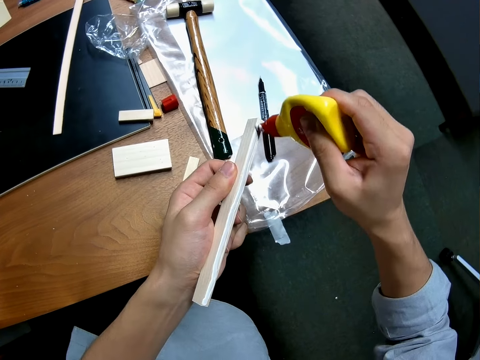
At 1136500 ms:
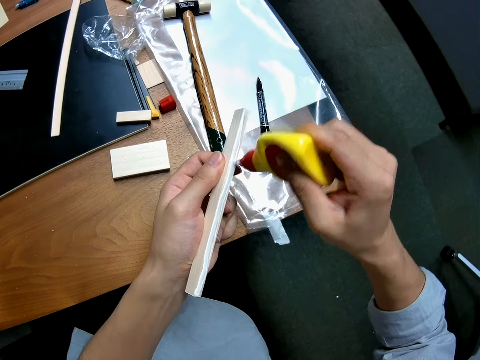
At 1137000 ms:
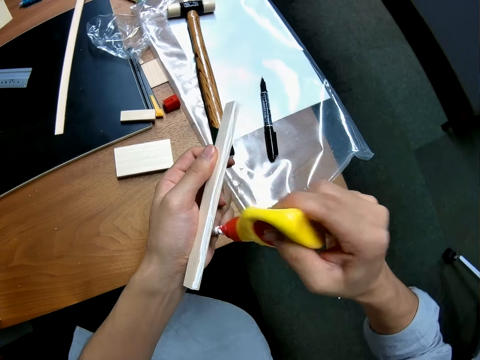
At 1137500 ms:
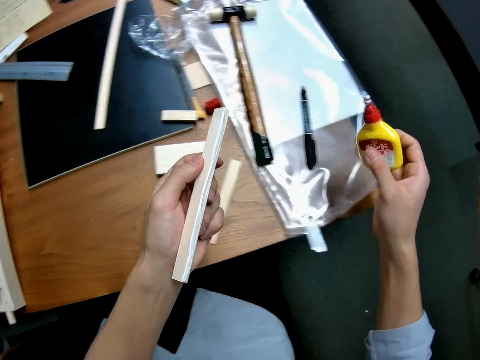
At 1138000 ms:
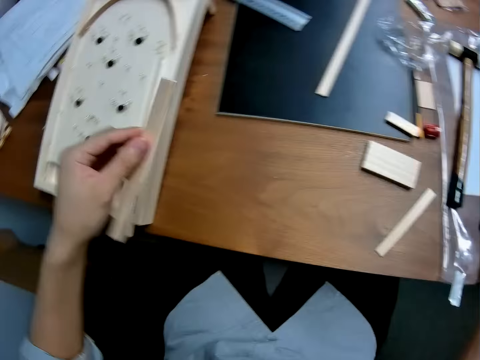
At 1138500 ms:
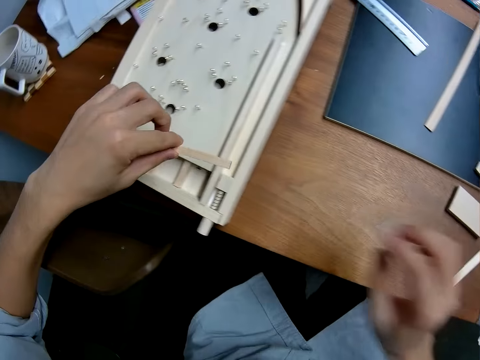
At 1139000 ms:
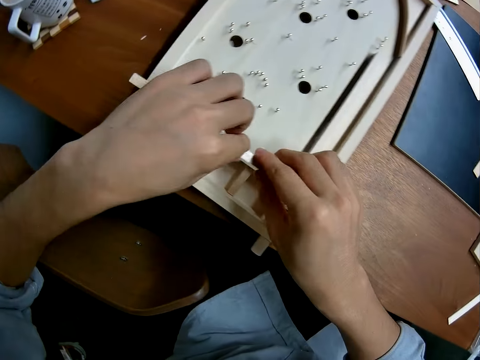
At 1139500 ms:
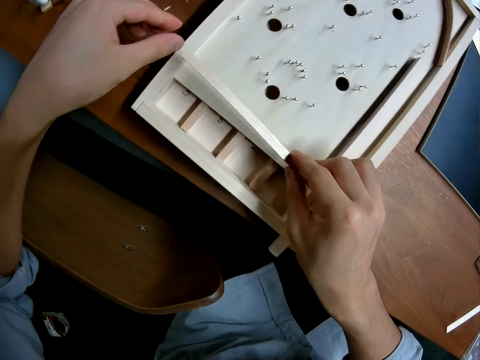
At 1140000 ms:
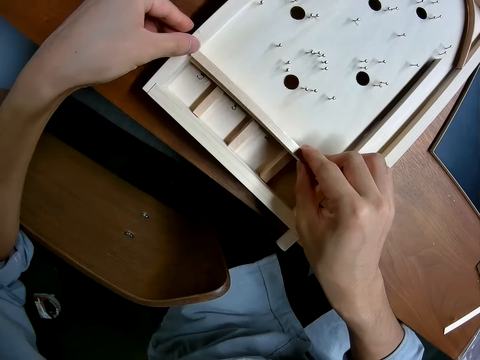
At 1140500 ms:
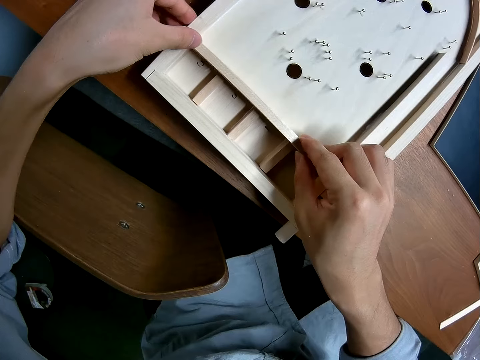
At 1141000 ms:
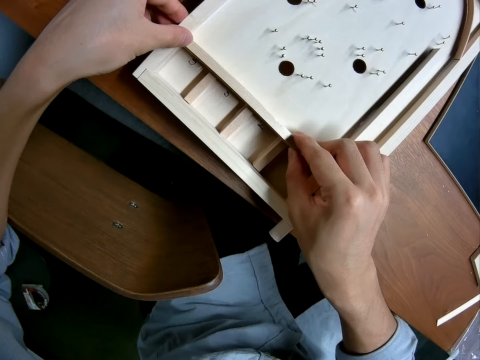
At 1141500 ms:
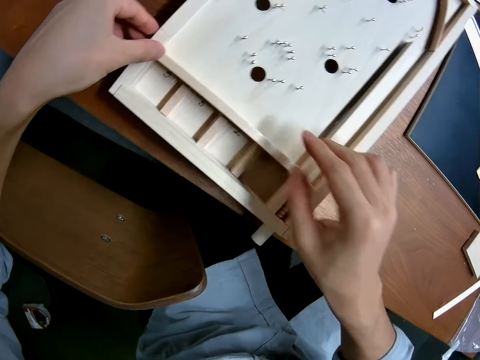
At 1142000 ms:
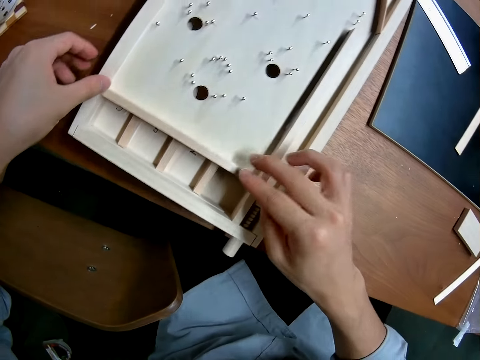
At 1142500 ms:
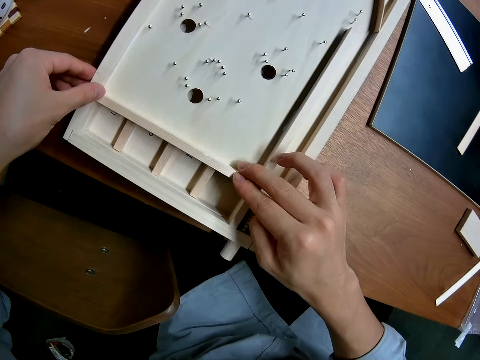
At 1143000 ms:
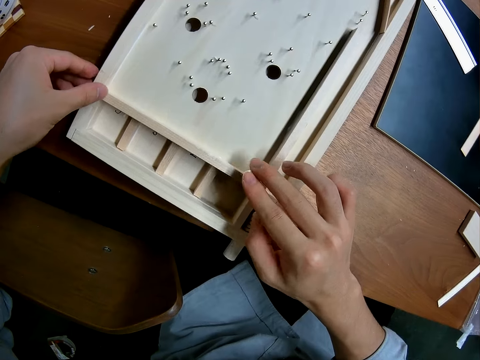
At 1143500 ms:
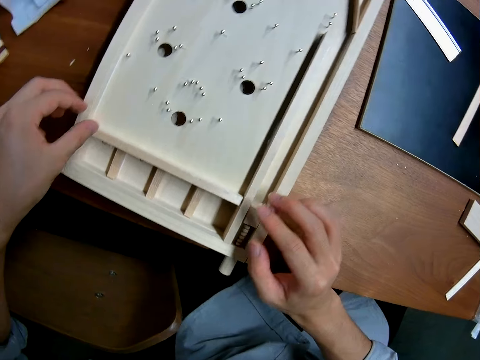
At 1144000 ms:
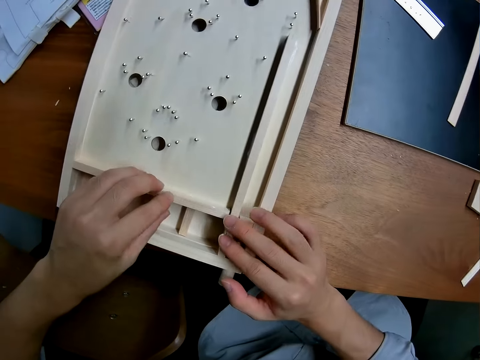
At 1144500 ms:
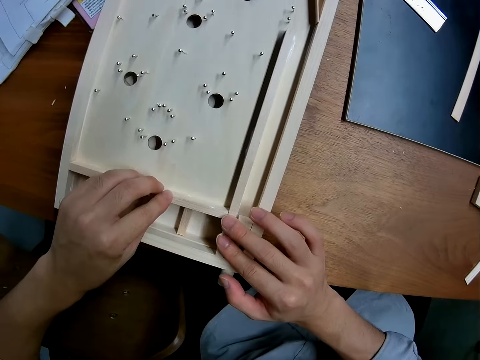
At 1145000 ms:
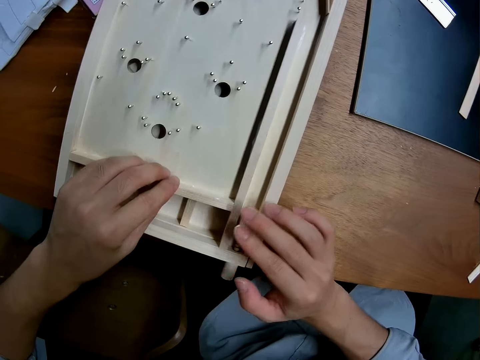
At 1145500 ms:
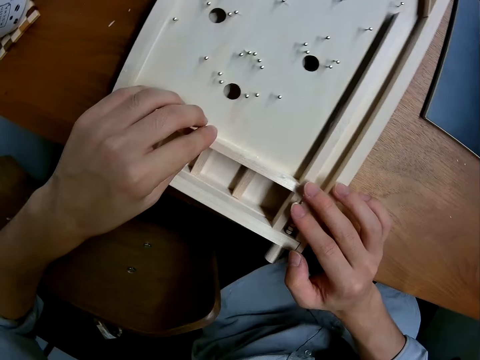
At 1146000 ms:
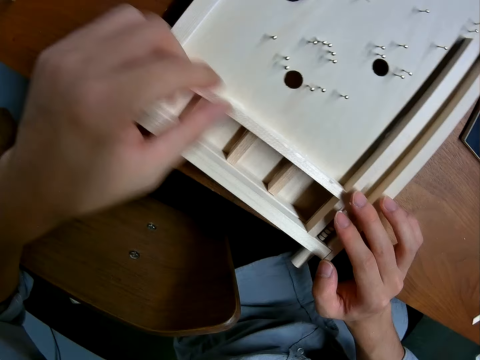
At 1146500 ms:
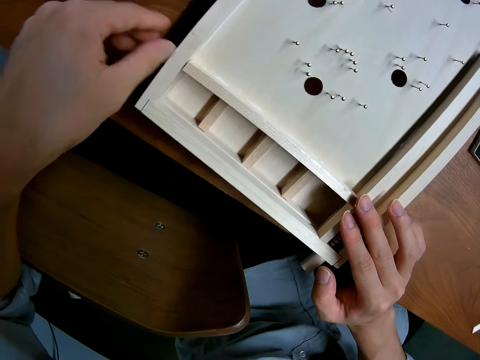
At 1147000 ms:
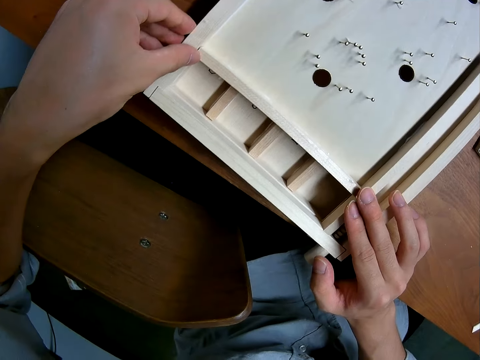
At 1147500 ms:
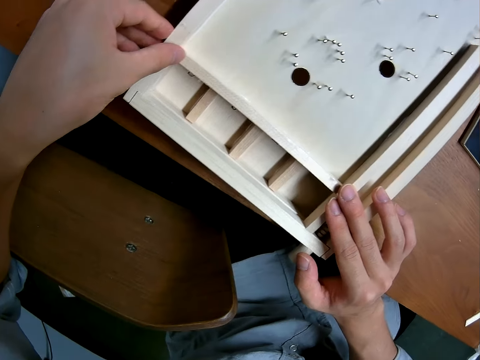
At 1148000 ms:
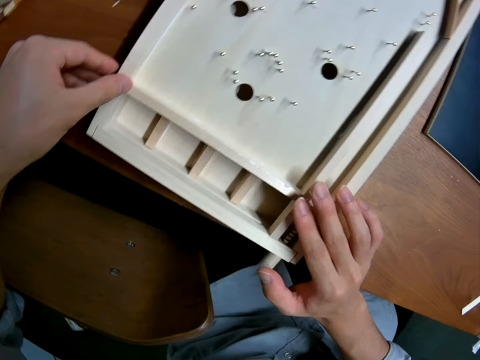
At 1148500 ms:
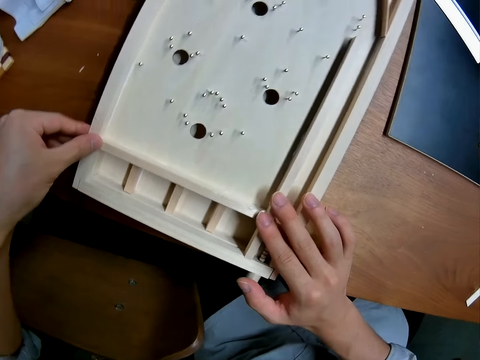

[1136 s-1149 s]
The camera wearer drops the glue container on the table. He places the wood in the craft. He adjusts the wood in the craft.

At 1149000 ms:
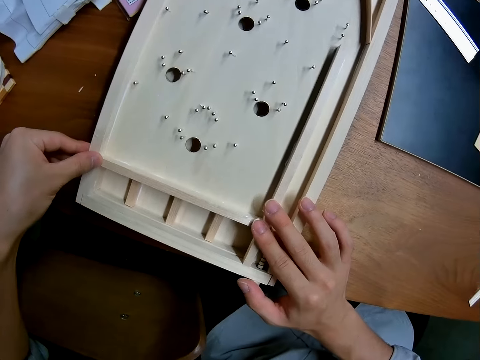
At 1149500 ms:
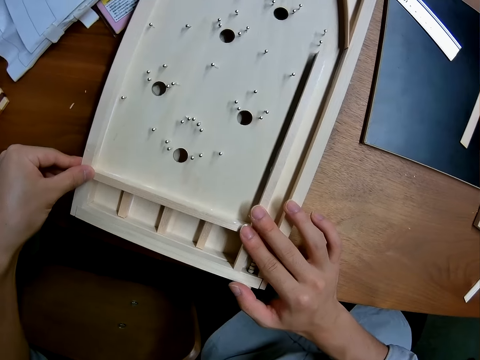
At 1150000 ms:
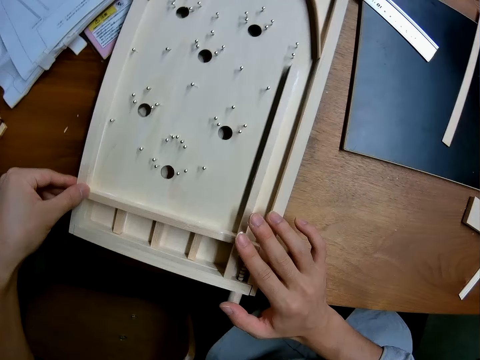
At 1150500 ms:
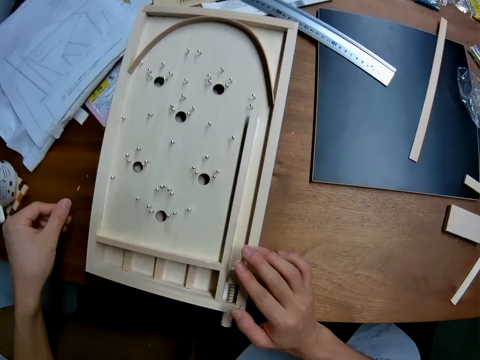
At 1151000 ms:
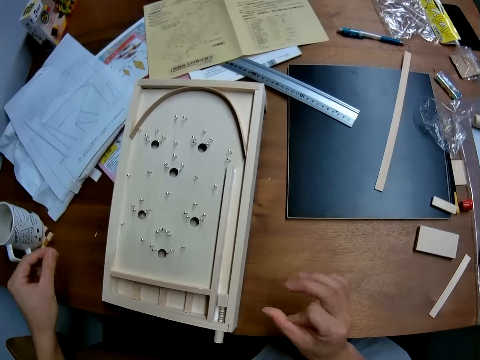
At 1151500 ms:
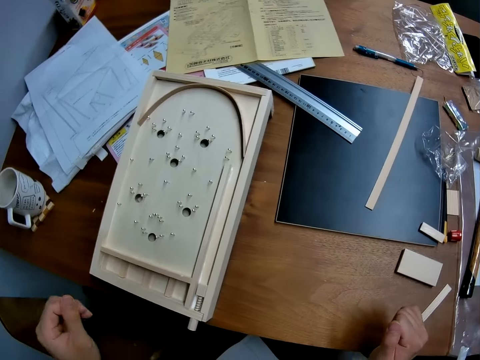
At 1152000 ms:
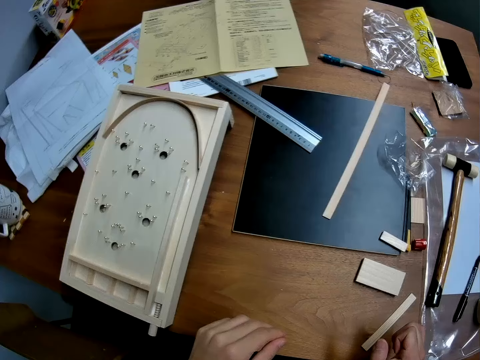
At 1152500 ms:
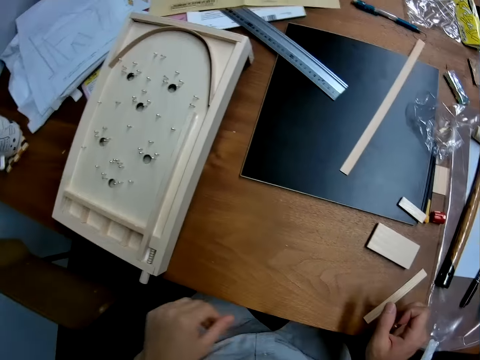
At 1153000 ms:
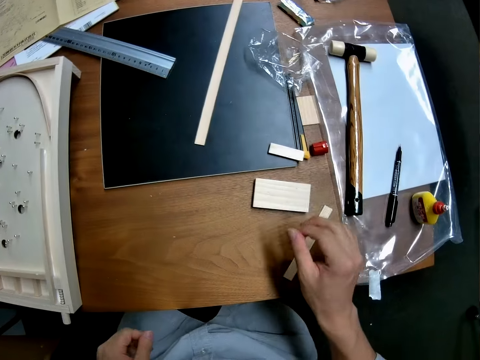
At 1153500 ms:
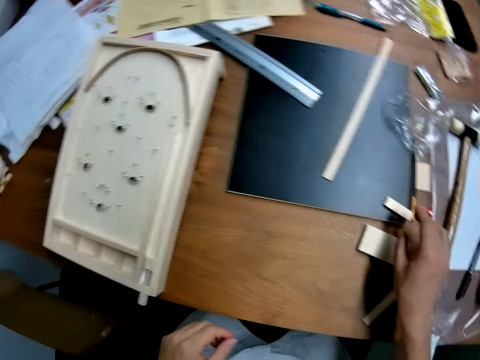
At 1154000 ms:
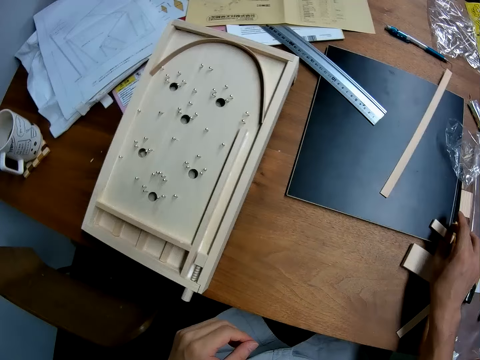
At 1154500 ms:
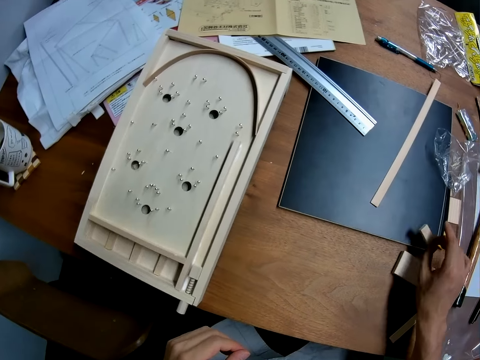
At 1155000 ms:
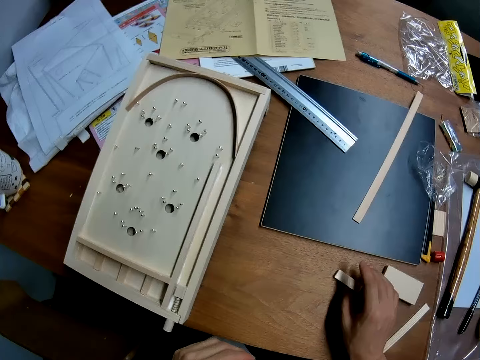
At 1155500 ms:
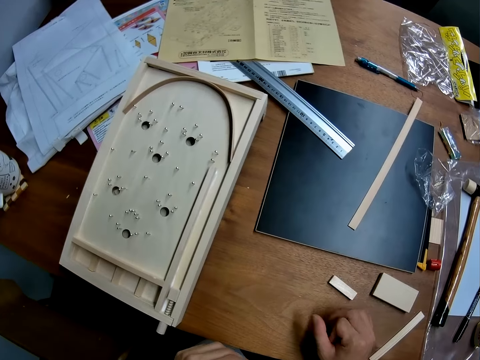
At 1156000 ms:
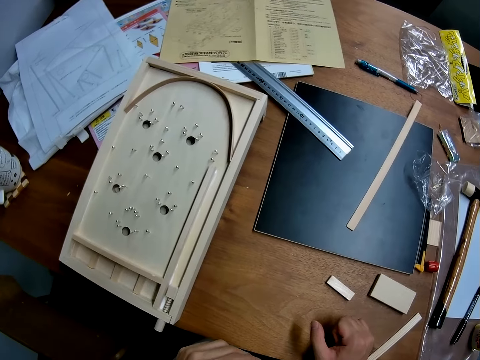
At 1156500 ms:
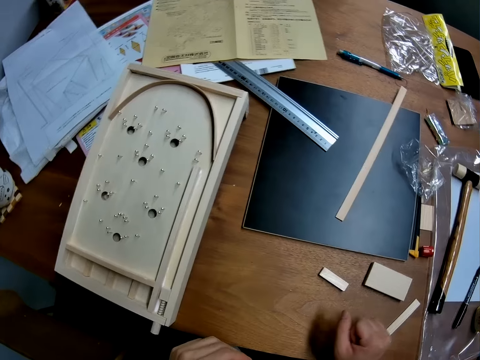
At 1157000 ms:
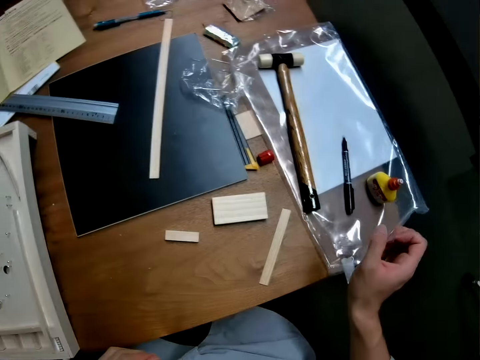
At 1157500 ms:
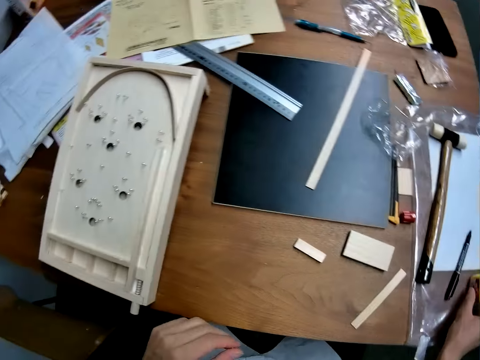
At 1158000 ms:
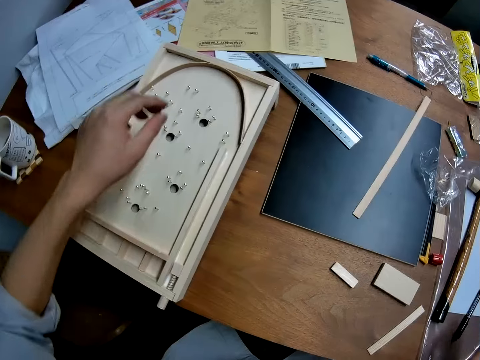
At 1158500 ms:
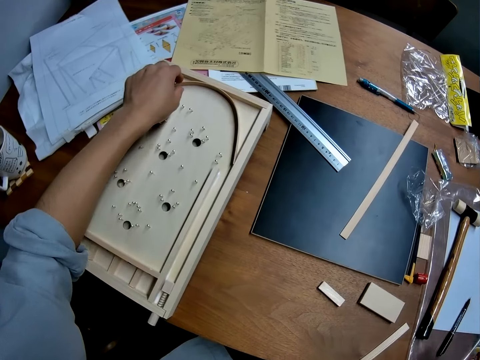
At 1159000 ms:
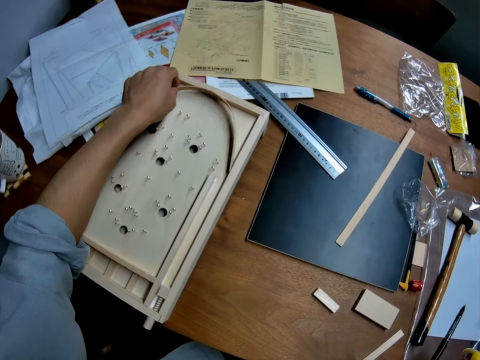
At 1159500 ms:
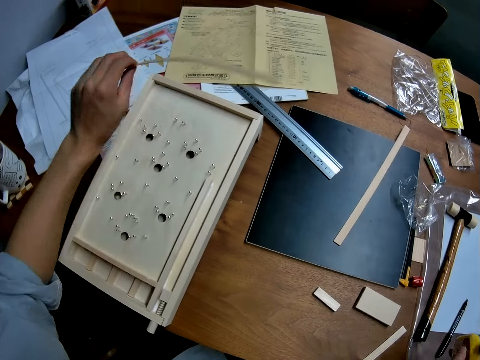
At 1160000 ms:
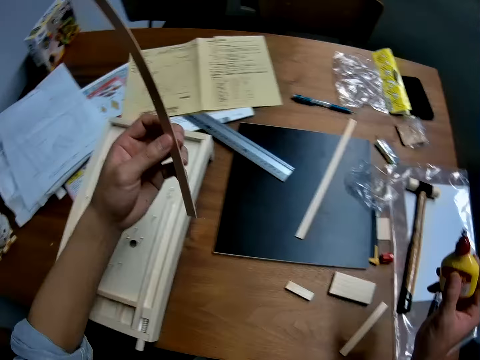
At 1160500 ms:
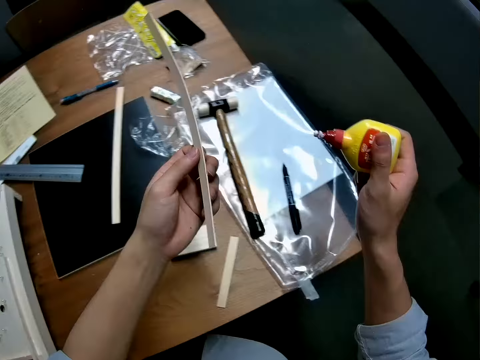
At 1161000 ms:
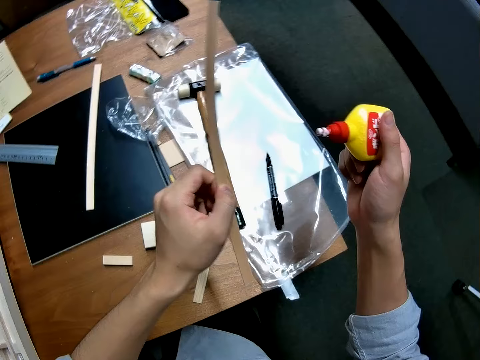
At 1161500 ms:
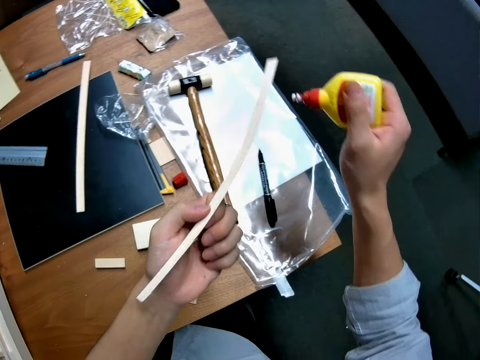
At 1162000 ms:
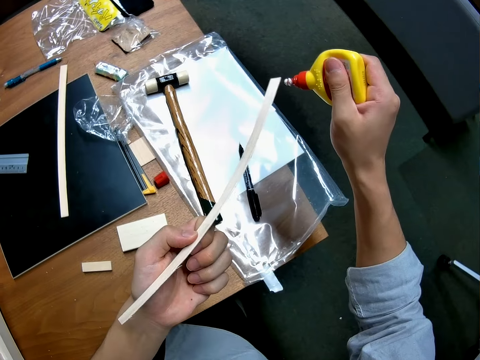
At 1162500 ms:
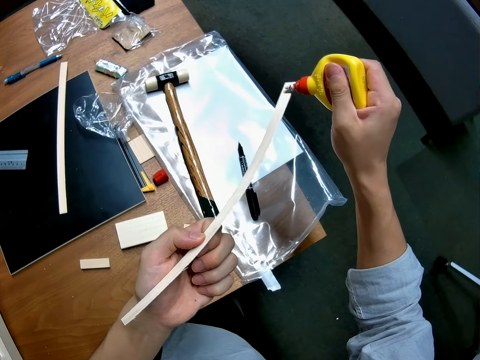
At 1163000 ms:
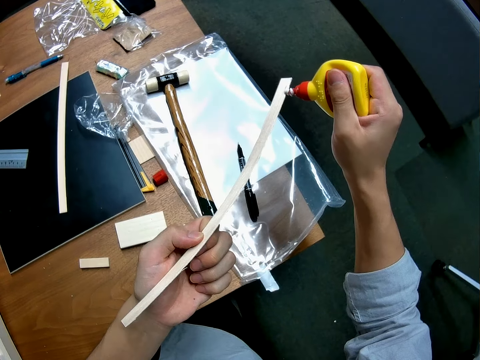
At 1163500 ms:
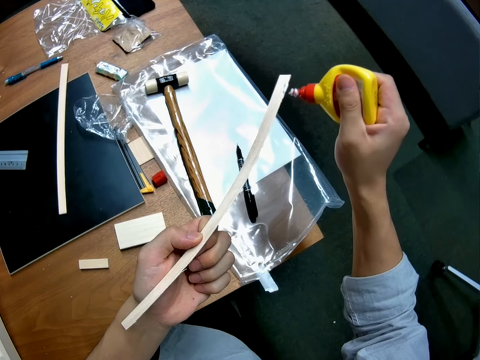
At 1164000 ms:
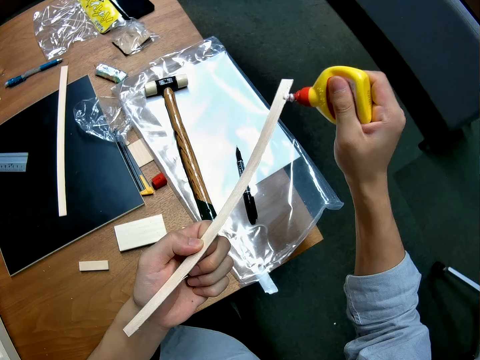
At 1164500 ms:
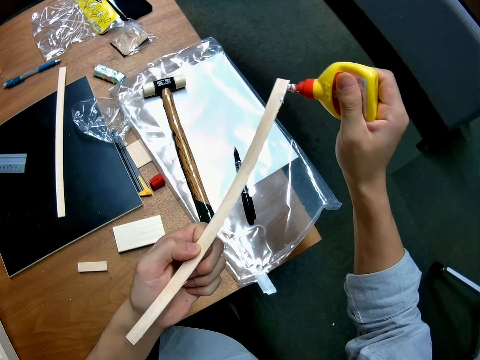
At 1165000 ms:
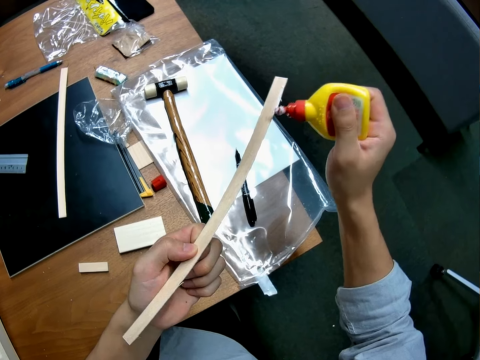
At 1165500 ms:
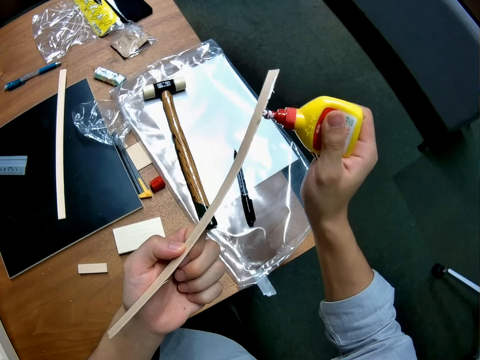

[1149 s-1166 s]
The camera wearer stands on the floor. He moves a tiny piece of wood on the table. He picks up the piece of wood on the table and puts the piece of wood on the table. He stands on the floor. He grabs the glue container on the table with his right hand. He takes the stick from the craft with his left hand. He puts a piece of wood in the pinball board. He applies glue to the stick.
